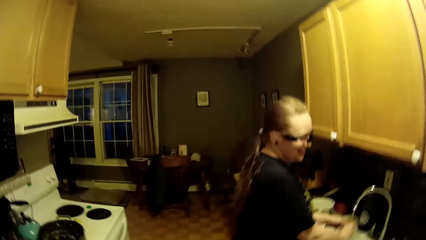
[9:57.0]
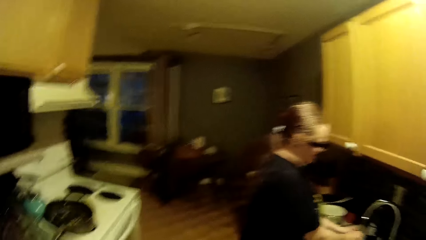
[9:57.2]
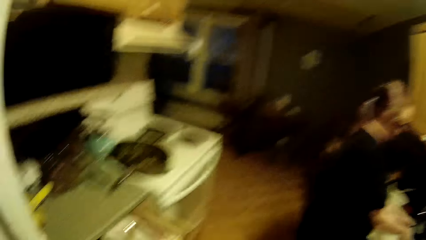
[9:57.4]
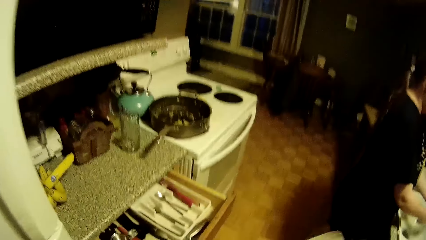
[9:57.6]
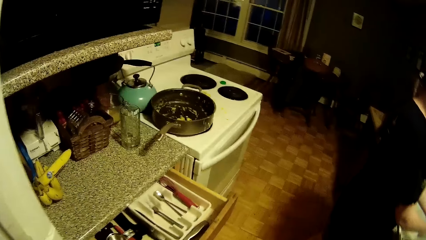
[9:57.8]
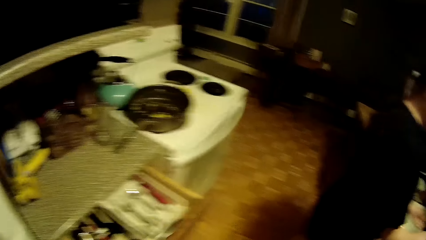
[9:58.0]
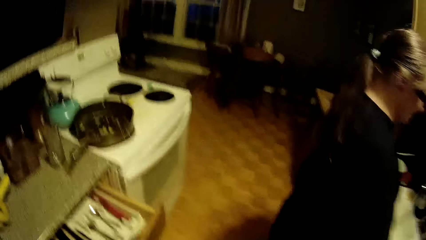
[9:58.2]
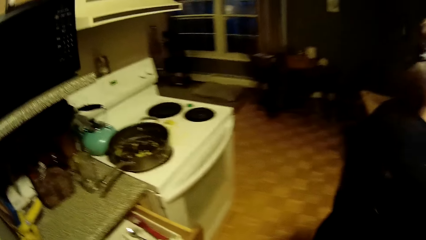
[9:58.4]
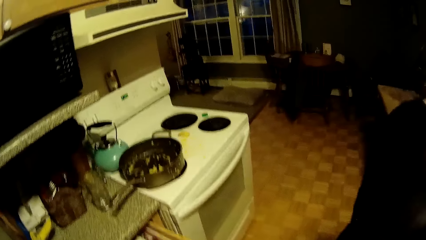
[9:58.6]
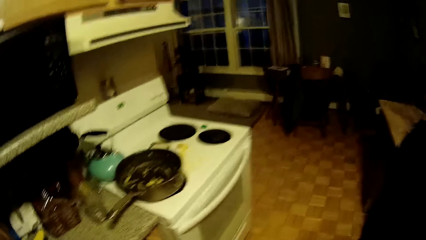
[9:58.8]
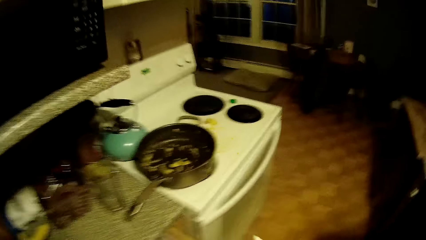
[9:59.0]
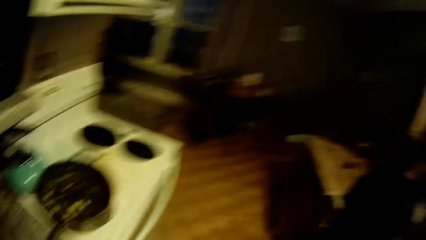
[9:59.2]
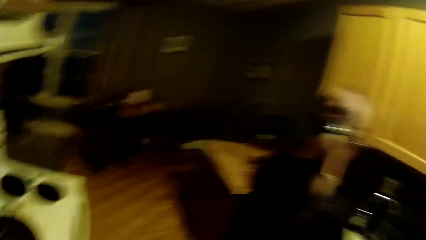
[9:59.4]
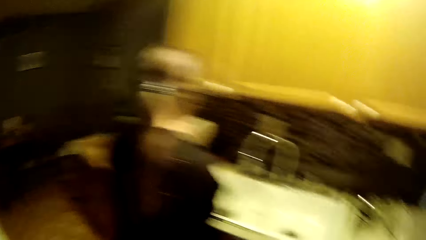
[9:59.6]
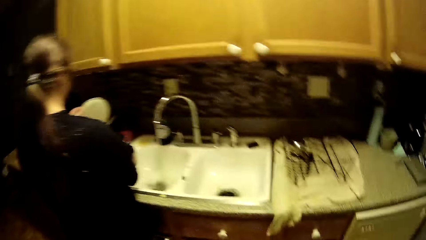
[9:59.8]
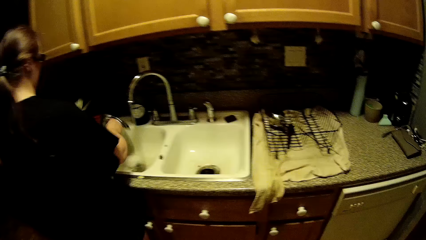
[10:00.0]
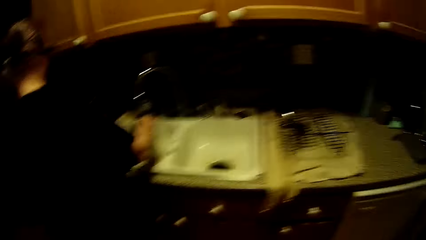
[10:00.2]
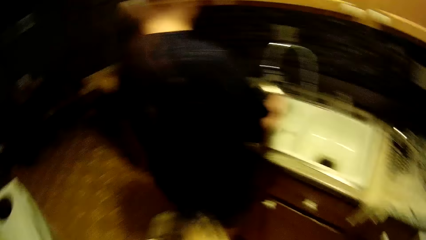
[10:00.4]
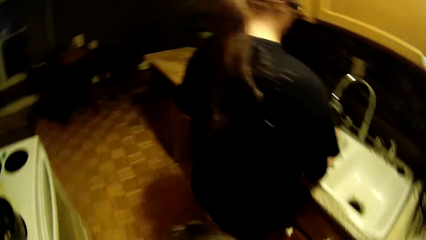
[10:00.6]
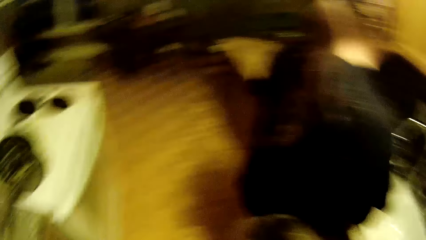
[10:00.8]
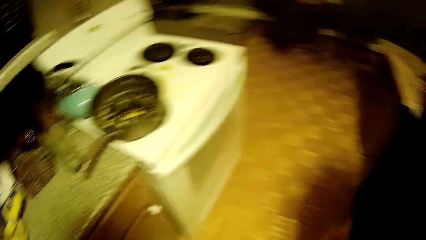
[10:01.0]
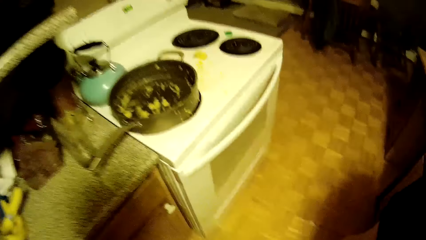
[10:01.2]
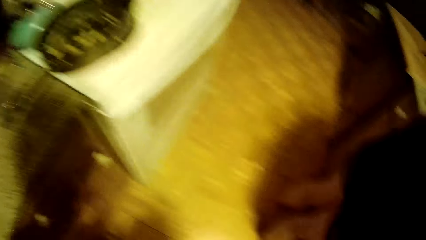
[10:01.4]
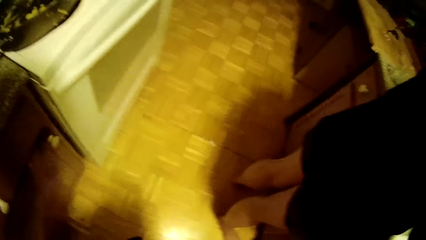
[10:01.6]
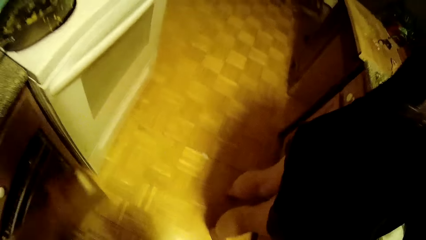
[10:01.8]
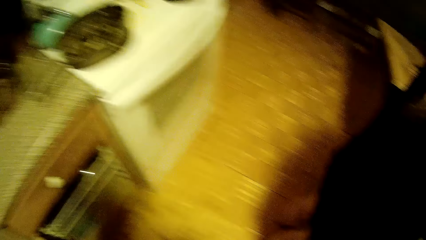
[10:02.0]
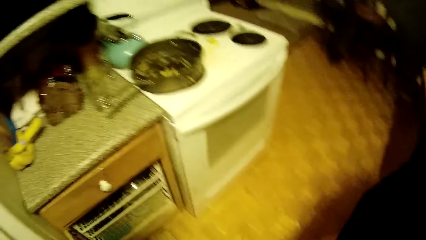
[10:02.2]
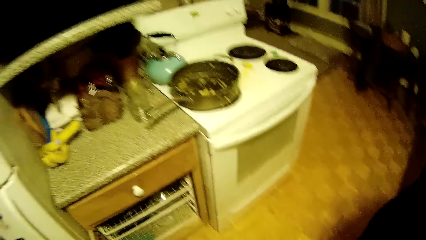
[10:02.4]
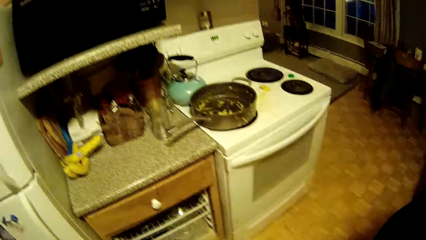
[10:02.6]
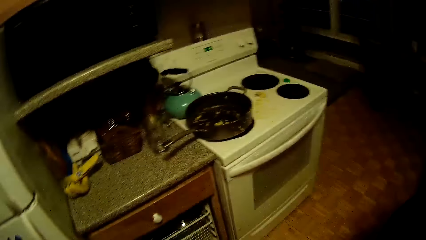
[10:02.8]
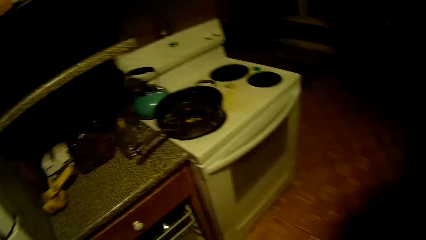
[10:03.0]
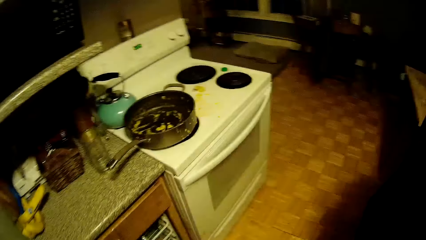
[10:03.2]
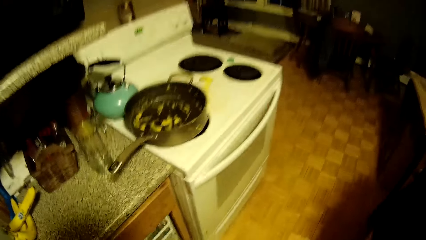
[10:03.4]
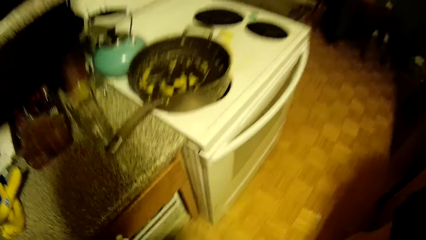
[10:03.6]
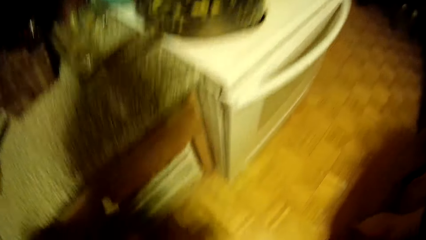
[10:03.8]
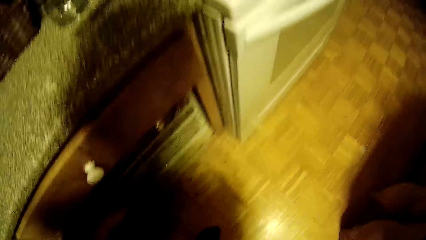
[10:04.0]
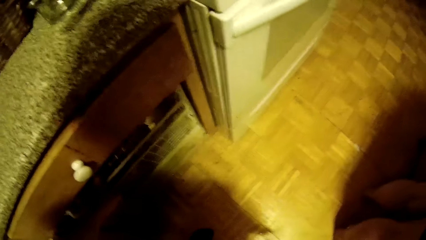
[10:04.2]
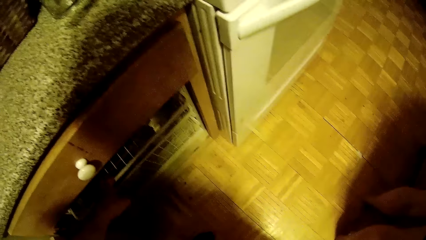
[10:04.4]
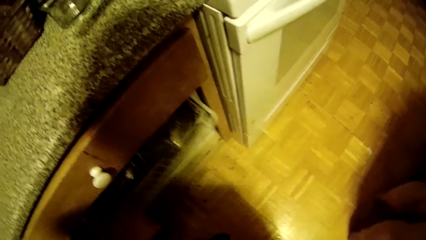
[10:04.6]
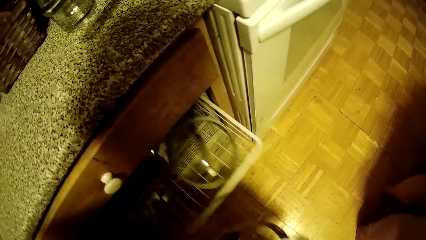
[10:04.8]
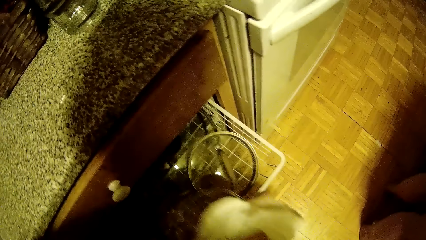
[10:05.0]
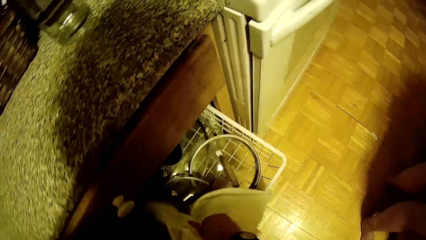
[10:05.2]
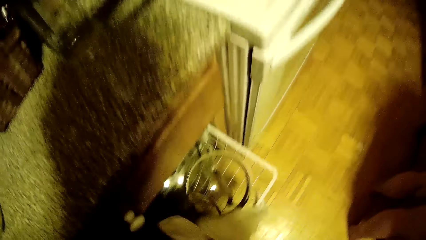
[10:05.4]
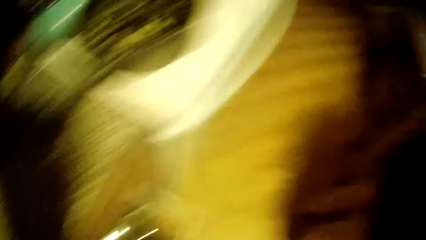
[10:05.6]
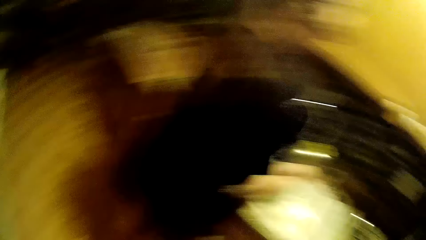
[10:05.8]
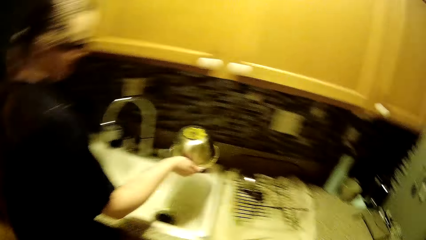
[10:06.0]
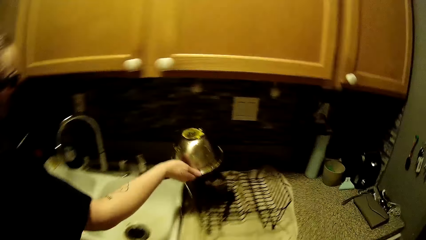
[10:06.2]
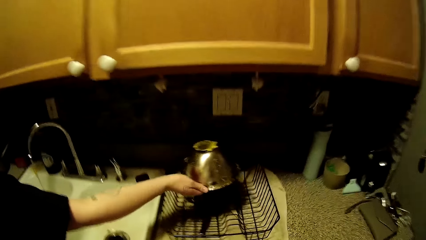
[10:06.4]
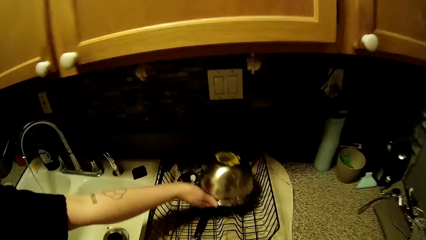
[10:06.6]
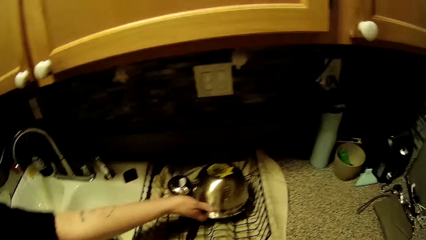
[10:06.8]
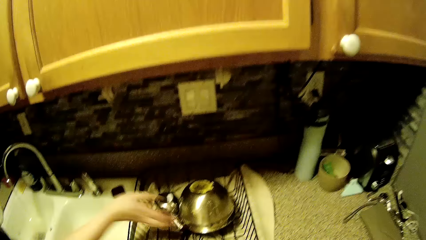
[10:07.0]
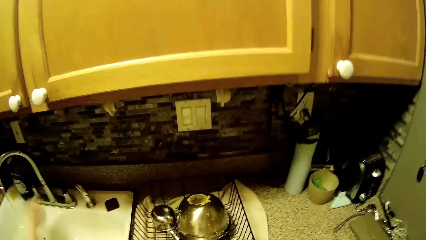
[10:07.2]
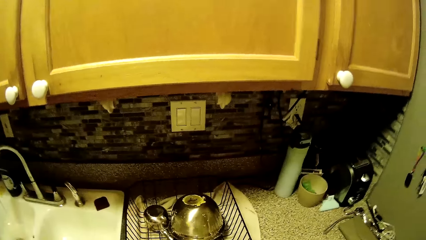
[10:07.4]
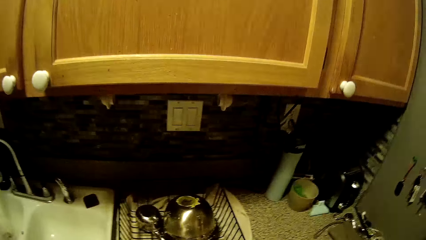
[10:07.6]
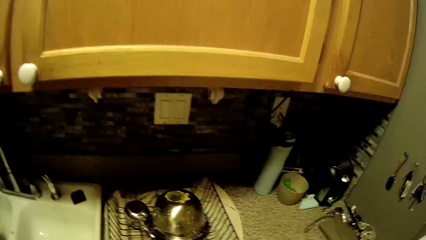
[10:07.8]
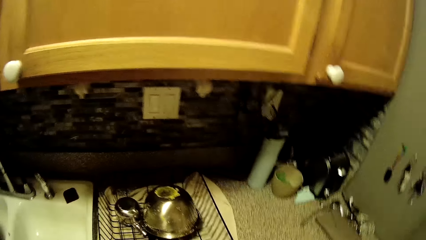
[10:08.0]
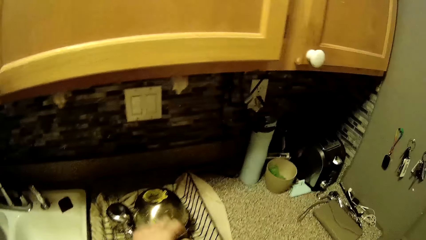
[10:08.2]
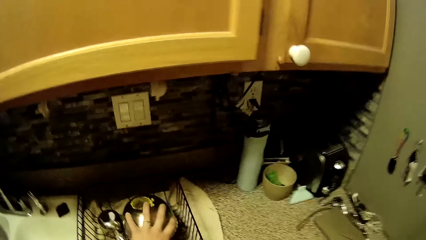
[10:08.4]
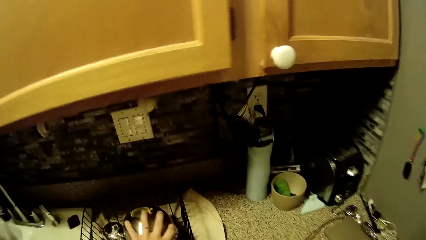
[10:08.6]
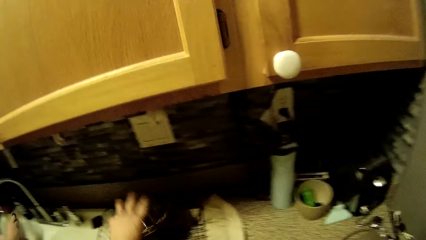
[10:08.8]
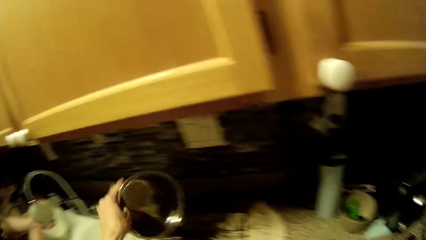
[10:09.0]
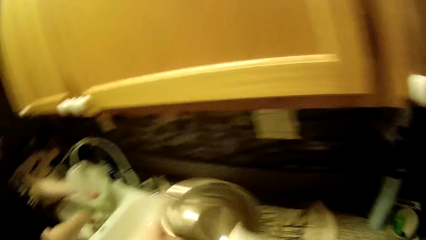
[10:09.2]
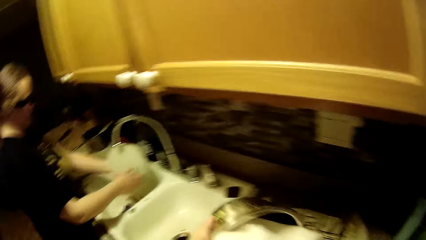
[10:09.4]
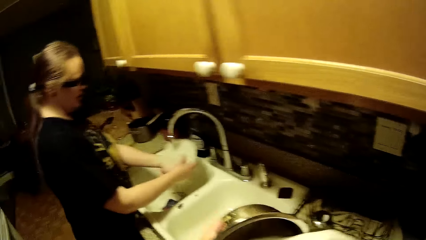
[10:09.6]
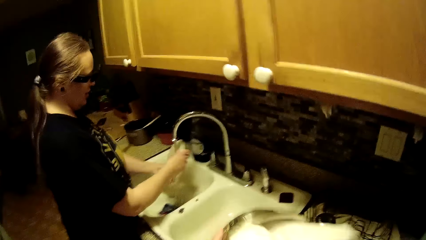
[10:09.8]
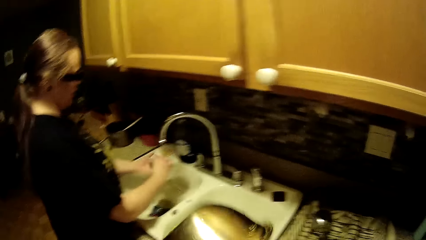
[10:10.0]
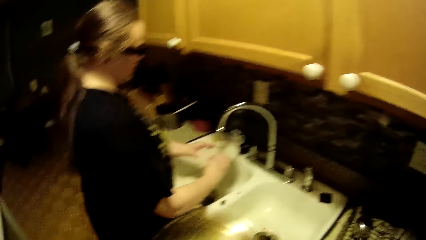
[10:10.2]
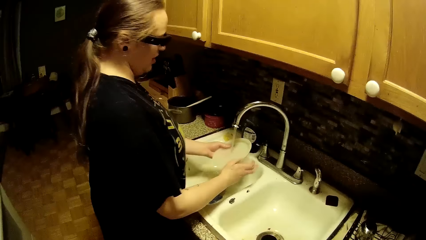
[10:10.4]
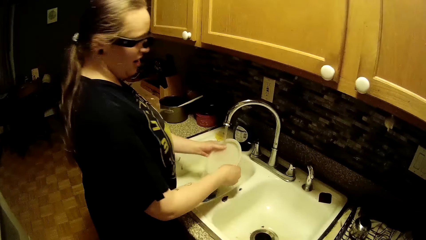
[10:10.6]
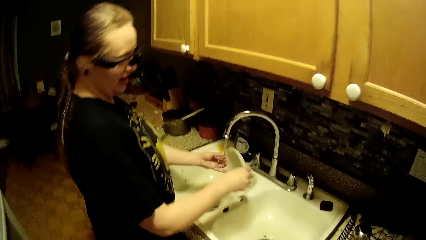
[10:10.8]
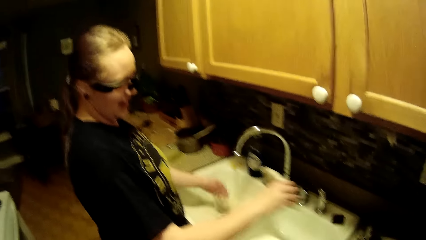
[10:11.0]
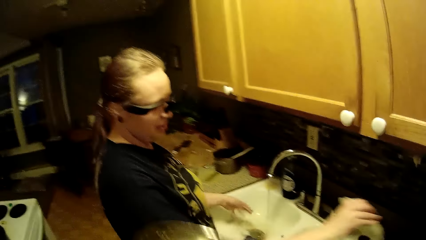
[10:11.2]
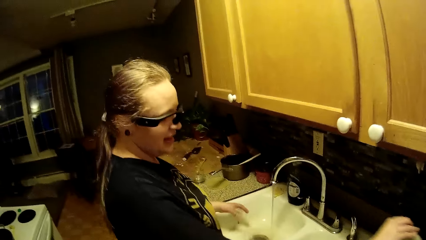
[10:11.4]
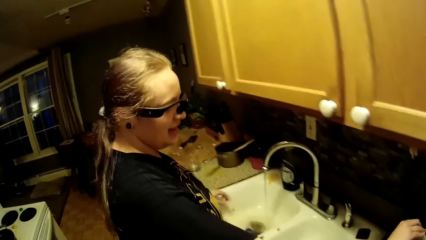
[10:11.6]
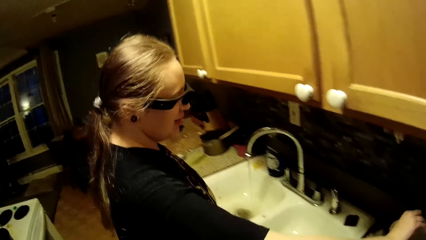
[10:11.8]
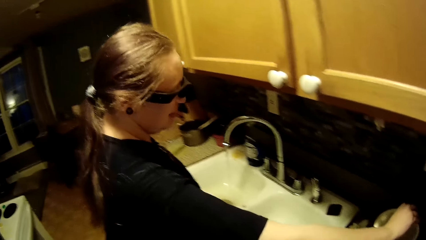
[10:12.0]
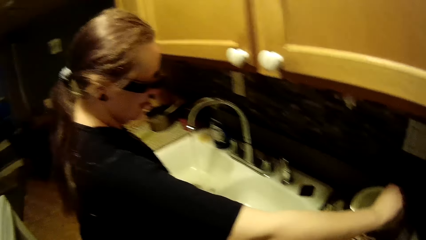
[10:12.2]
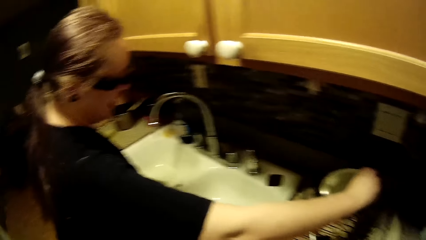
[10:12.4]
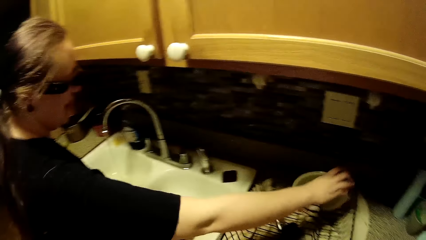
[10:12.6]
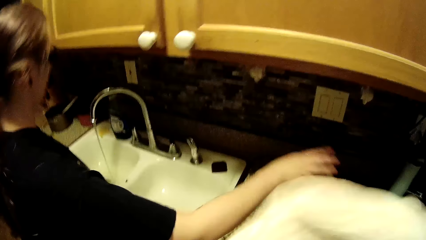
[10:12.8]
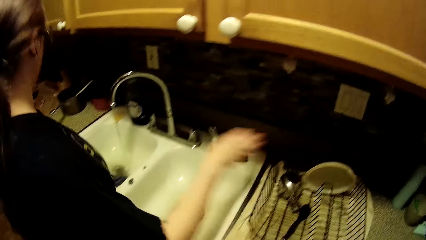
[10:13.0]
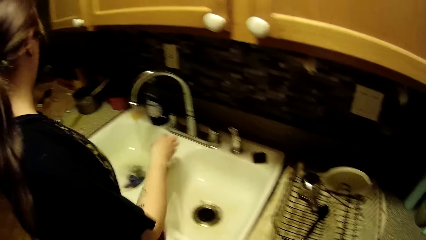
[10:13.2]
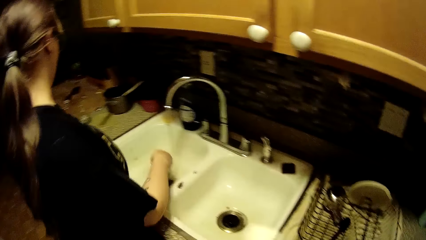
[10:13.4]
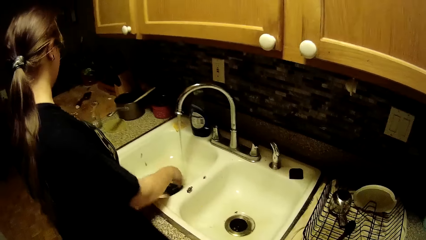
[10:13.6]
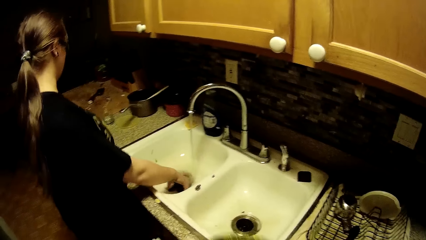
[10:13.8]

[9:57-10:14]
The camera wearer looks around. He bends down and pulls the rack. He opens a kitchen drawer with his left hand. He puts the pot cover inside the kitchen drawer with the white napkin in his right hand. The woman drops a big stainless pot on the plate rack with her right hand. The camera wearer picks up the big stainless pot on the plate rack with his left hand. The woman rinses a plate in the kitchen sink with both hands. The camera wearer wipes the big stainless pot on his left hand with the napkin on his right hand. The woman washes the lid and moves the lid onto the rack. The woman drops the plate on the plate rack with her right hand.
